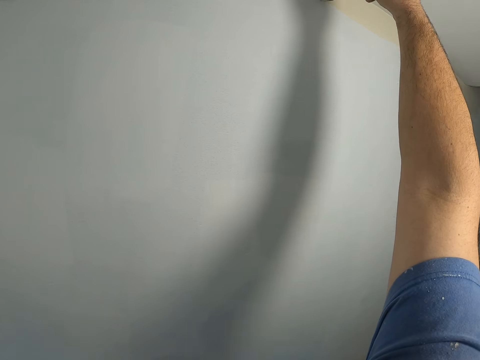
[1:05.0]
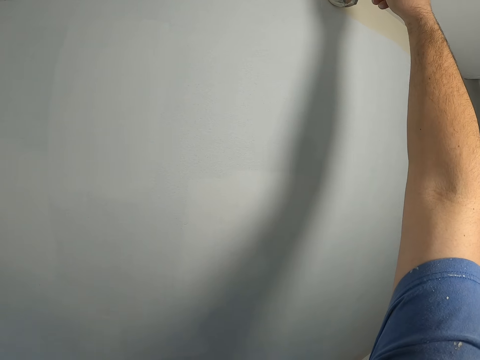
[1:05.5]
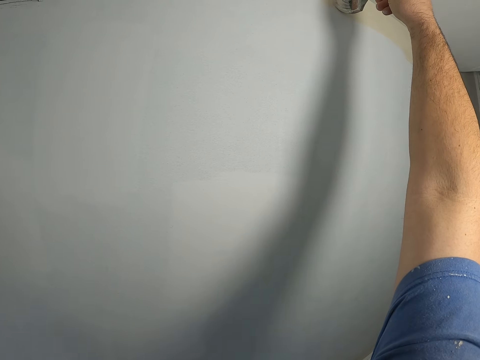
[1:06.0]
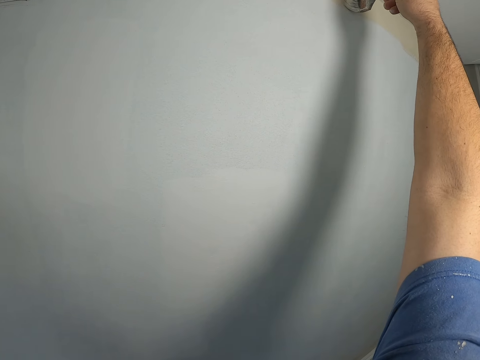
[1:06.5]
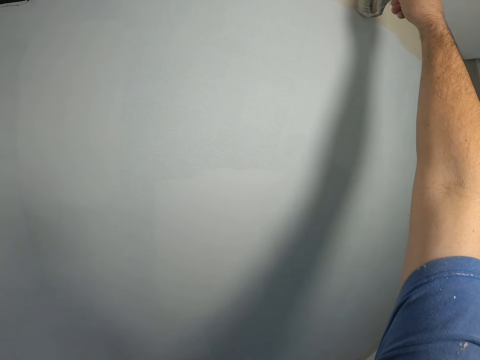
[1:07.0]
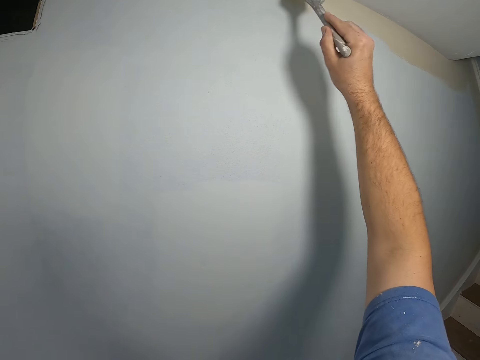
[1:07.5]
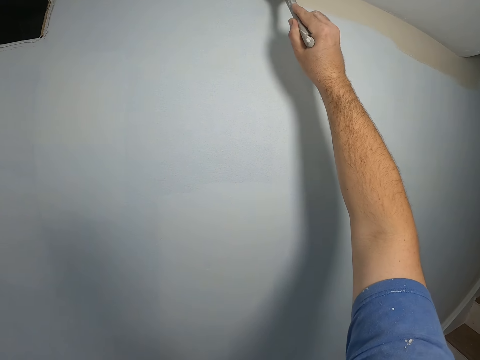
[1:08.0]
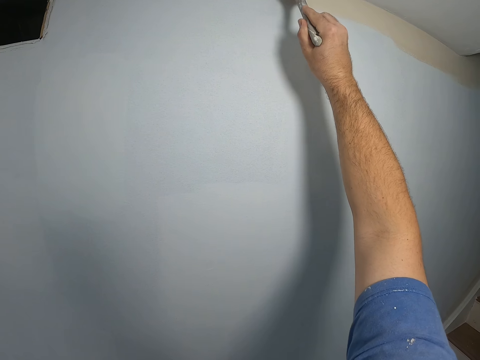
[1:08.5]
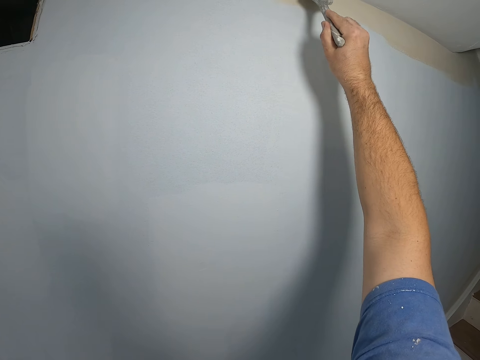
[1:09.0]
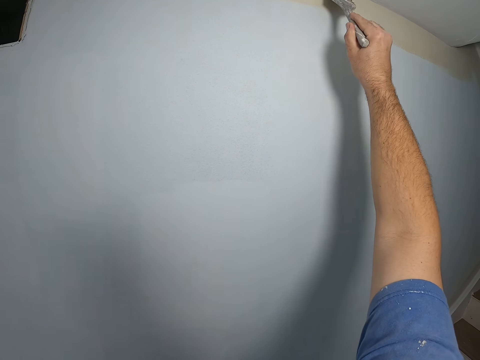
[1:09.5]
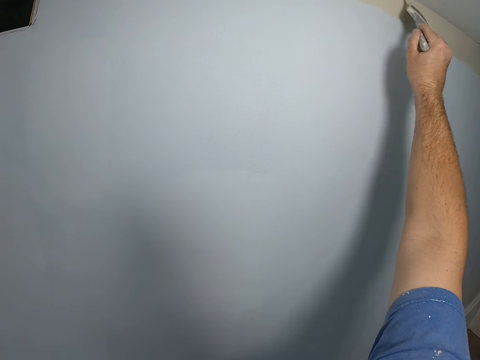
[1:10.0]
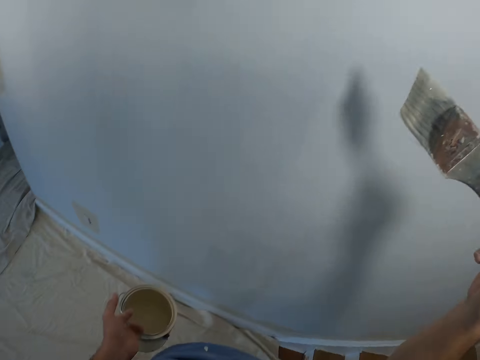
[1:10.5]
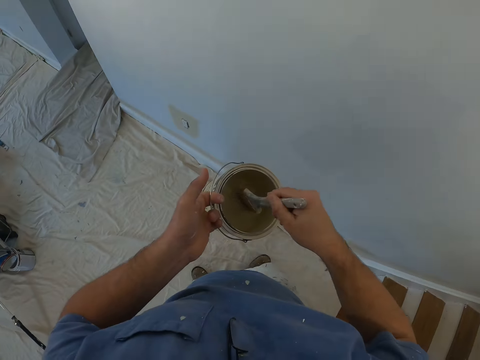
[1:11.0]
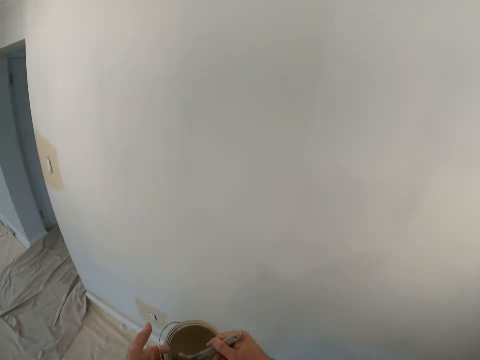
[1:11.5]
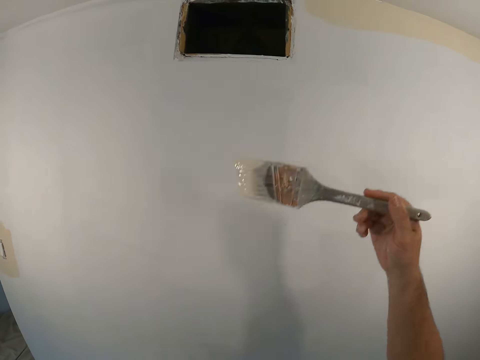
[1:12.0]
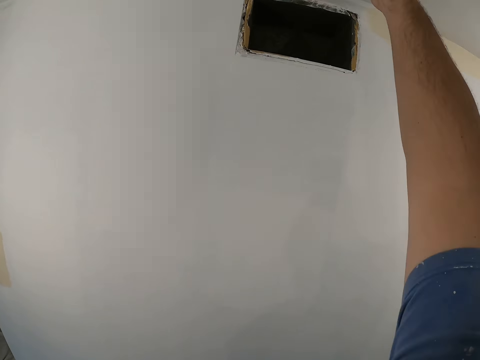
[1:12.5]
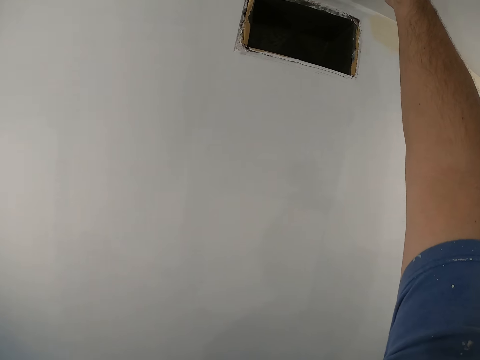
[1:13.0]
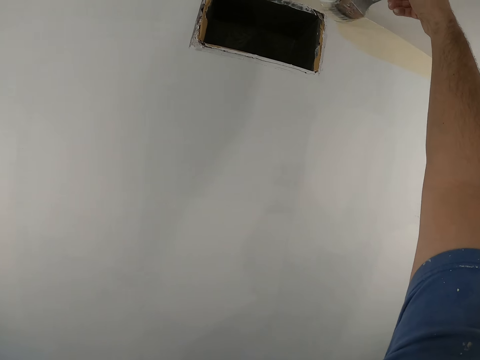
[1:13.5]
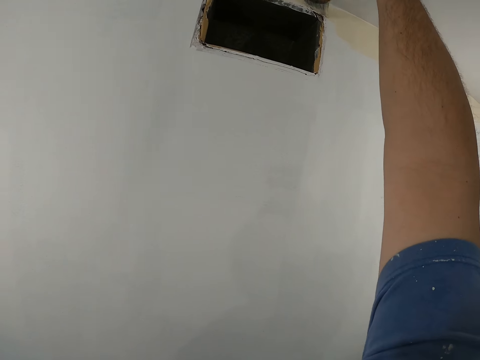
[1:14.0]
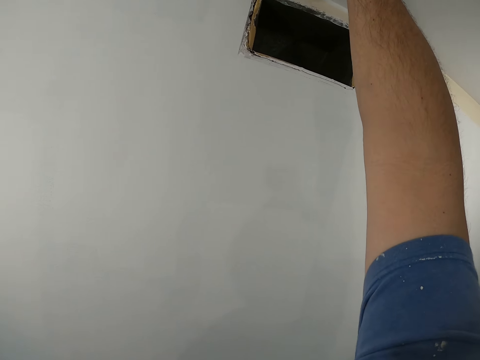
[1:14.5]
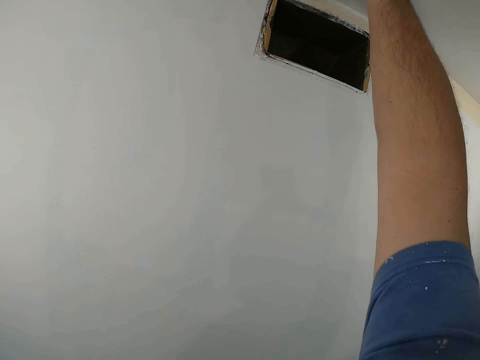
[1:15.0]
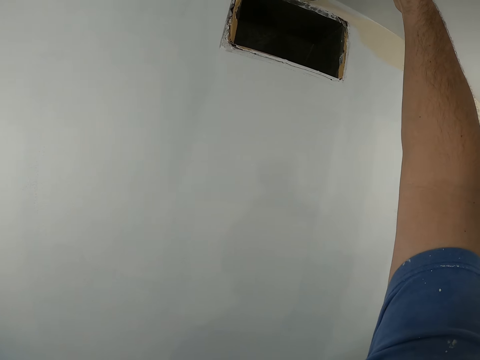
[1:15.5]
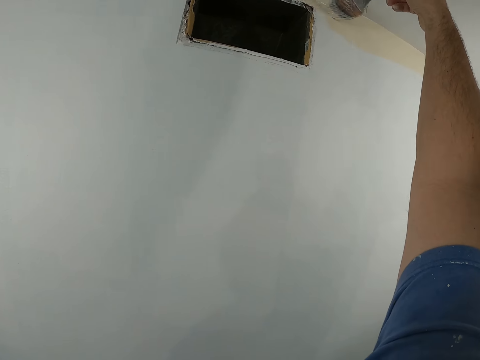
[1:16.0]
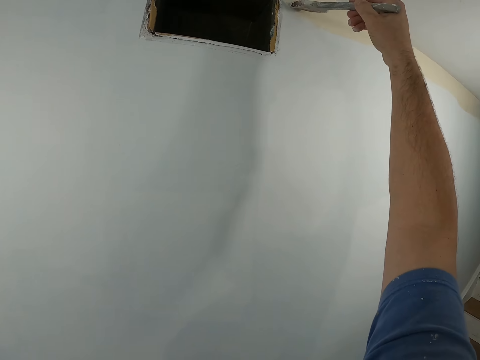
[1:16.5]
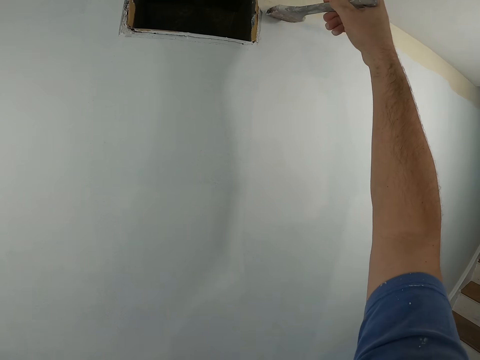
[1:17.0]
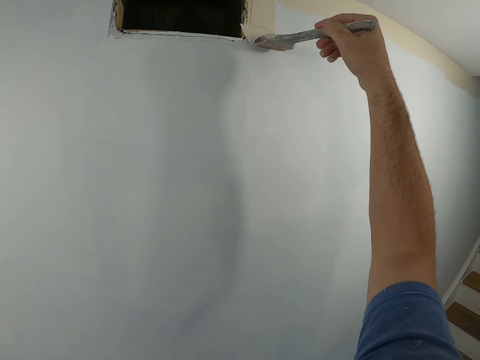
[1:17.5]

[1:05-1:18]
The camera wearer dips paint from the paint can with a paint brush. They paint the edge of the wall with the paint brush.

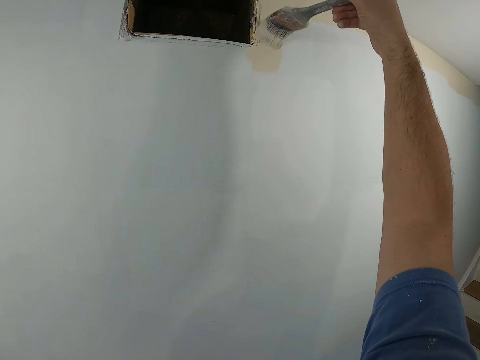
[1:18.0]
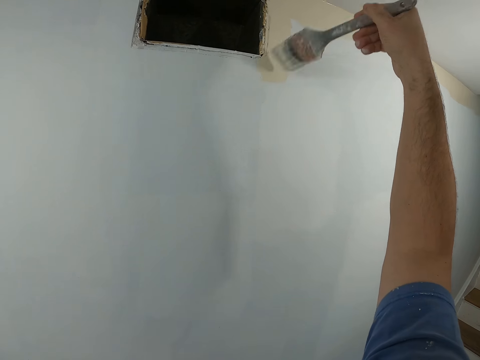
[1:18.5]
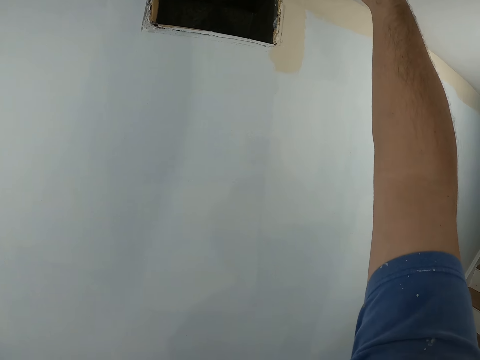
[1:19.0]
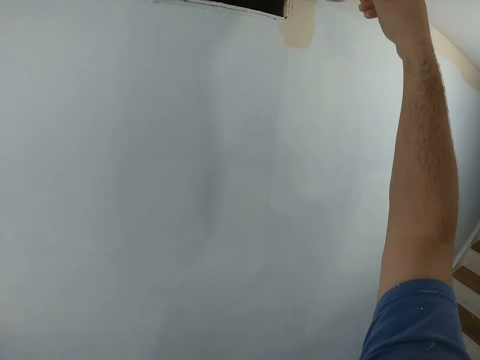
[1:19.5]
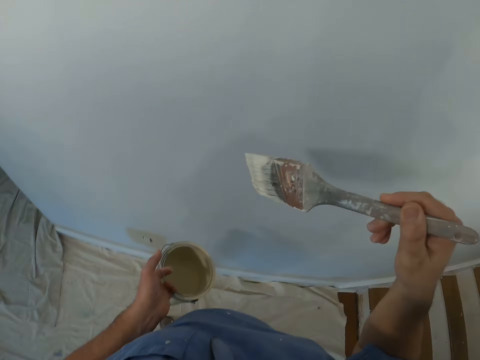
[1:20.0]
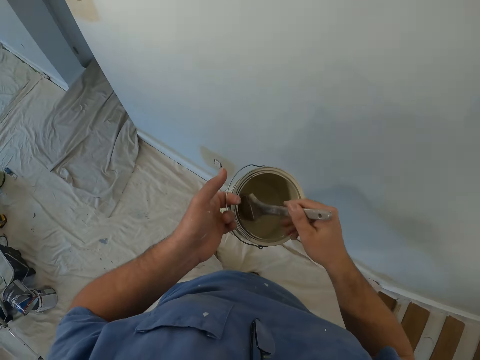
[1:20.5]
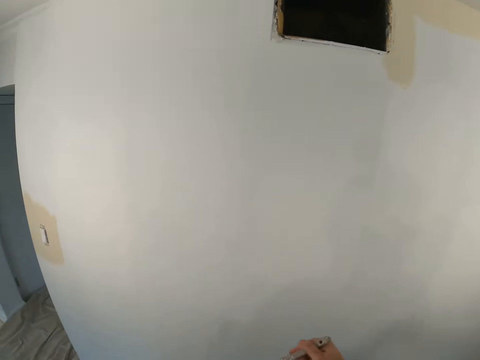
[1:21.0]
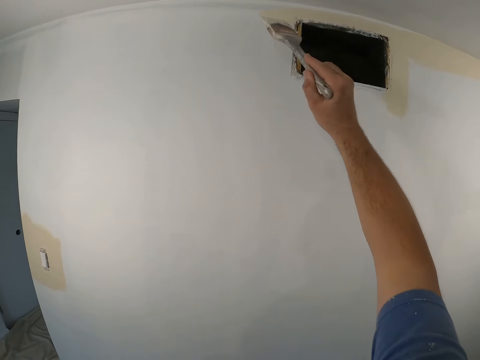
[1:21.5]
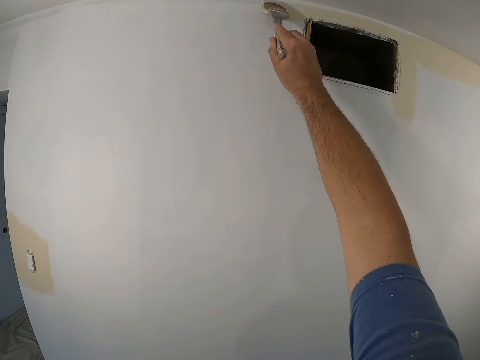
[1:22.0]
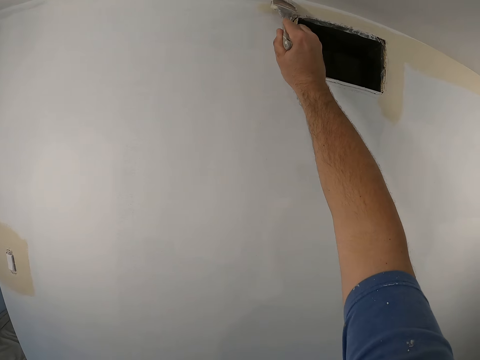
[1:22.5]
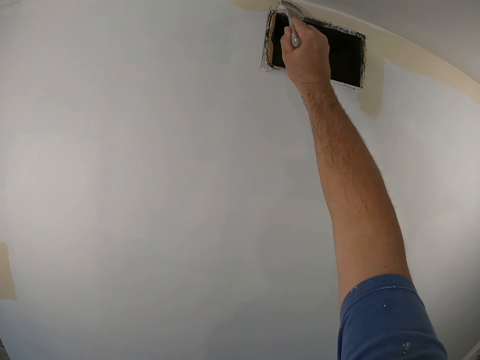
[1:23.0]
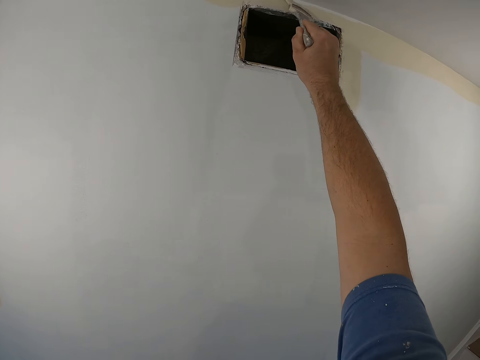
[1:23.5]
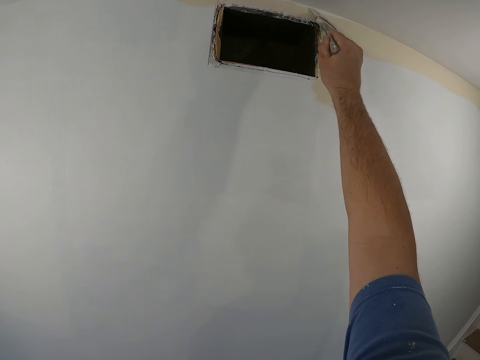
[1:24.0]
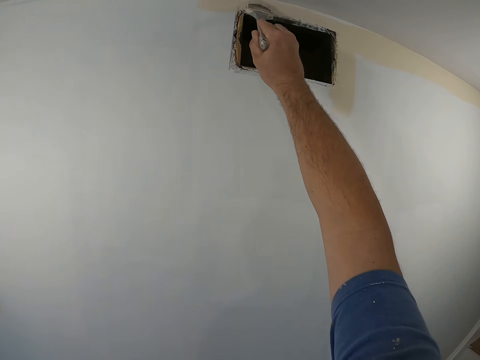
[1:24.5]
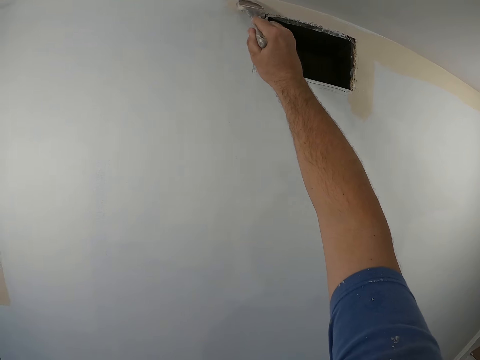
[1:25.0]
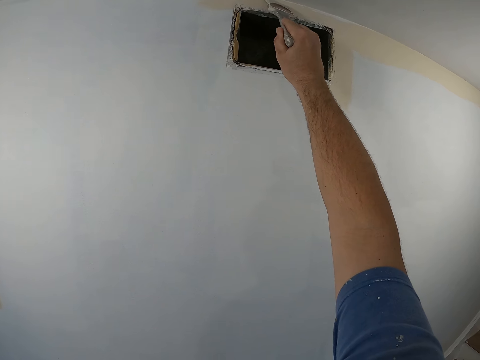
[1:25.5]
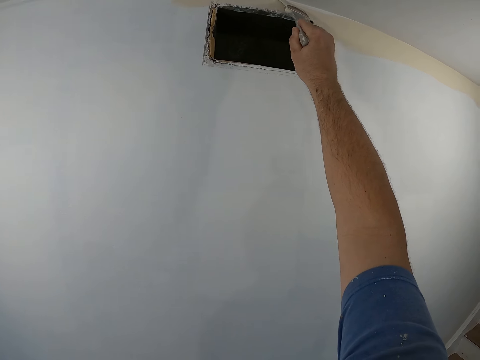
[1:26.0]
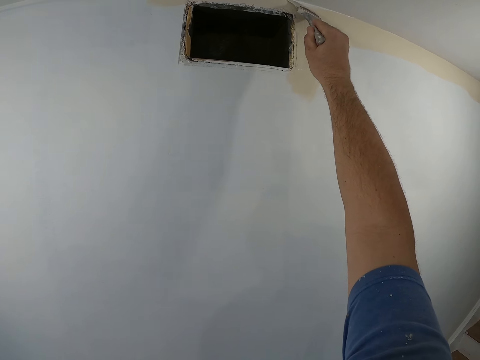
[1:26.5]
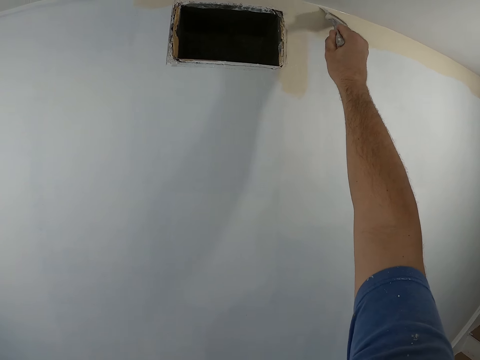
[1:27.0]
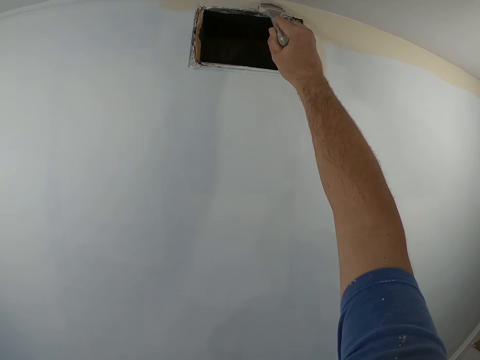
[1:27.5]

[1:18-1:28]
The camera wearer dips paint from the paint can with a paint brush. They paint the edge of the wall with the paint brush.

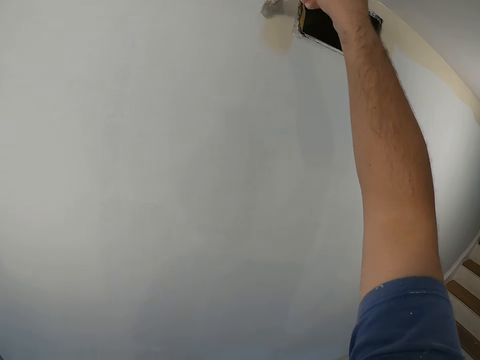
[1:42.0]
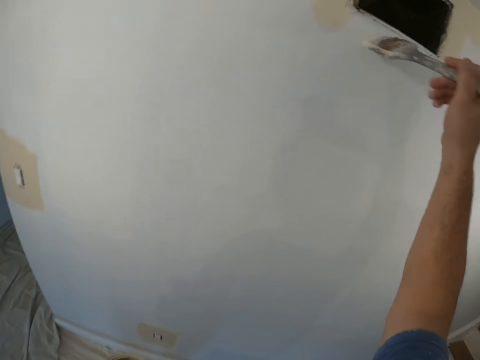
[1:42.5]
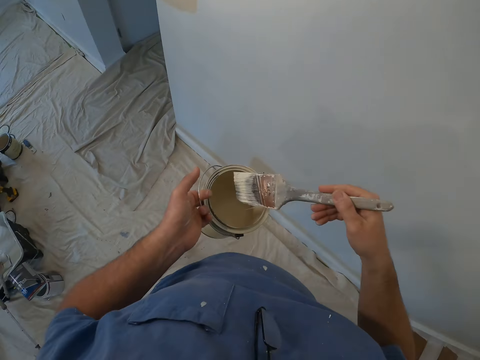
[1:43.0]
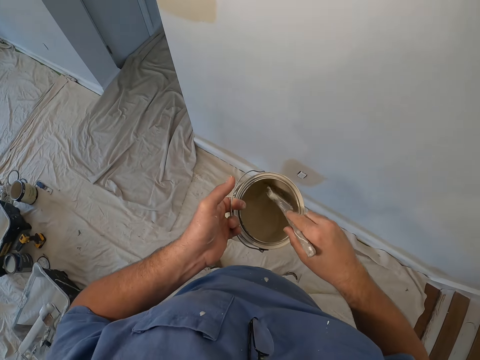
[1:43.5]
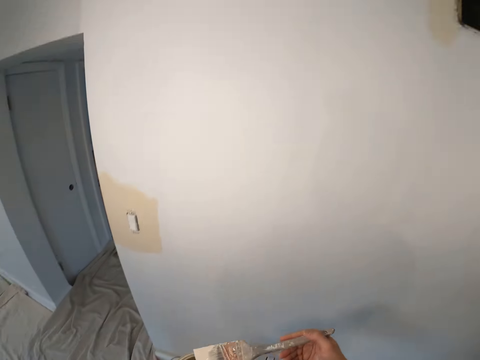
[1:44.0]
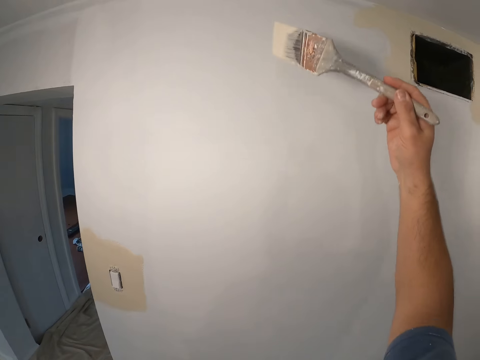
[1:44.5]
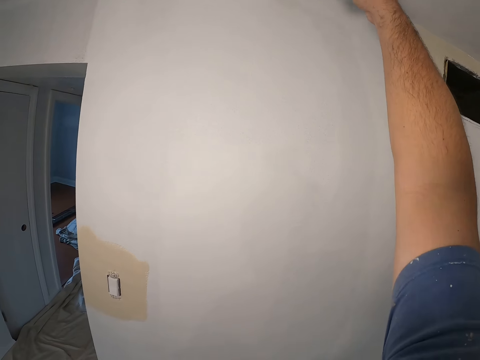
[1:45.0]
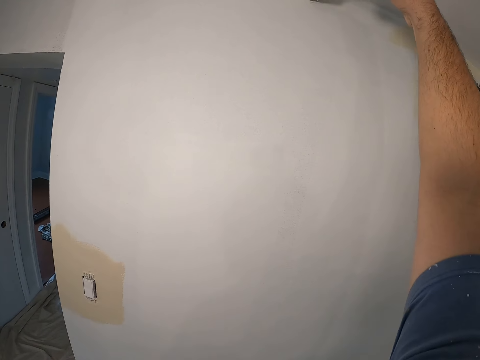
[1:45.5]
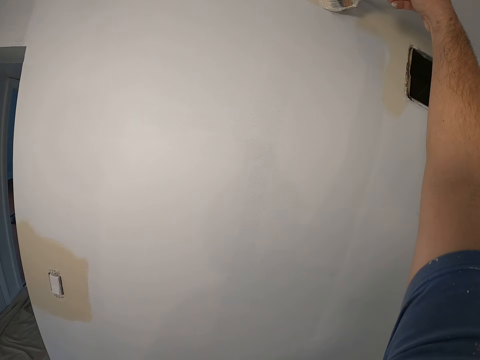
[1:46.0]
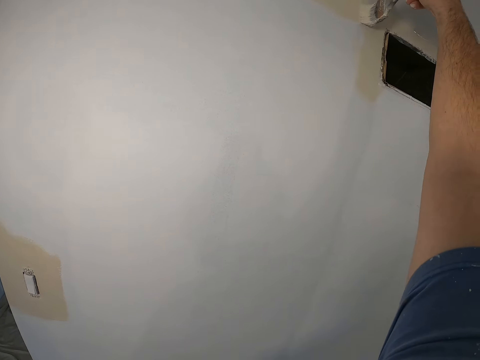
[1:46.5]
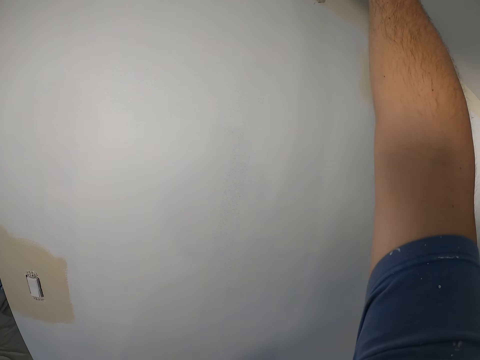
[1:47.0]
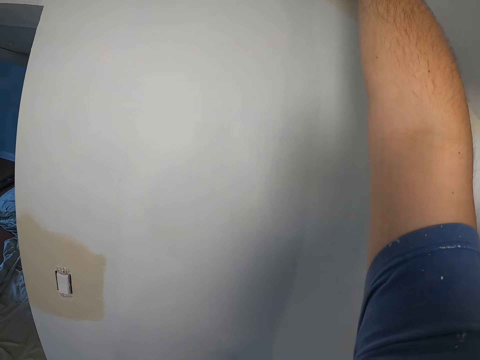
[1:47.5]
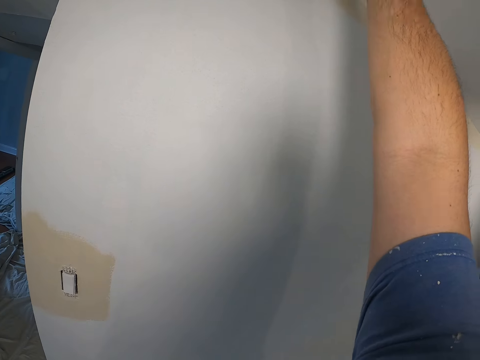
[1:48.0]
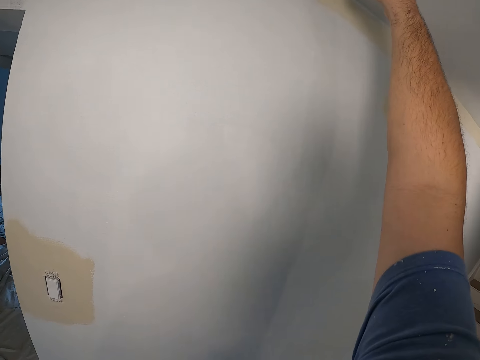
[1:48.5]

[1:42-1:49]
The camera wearer dips paint from the paint can with a paint brush. They paint the edge of the wall with the paint brush.
